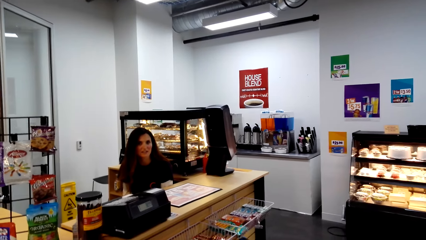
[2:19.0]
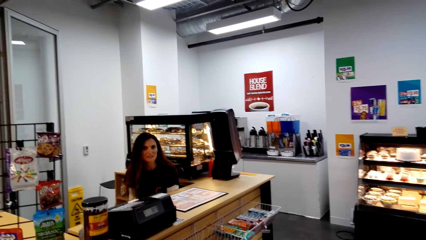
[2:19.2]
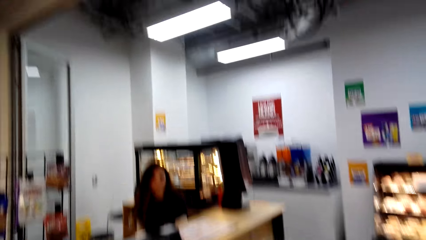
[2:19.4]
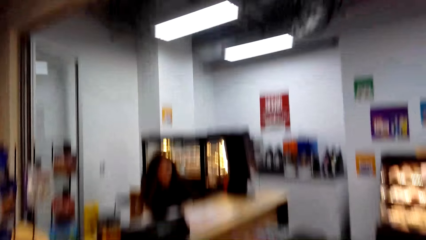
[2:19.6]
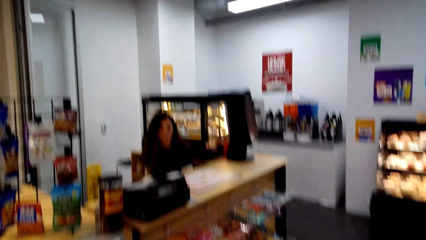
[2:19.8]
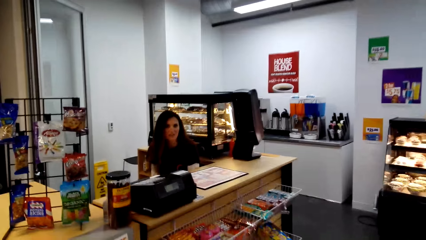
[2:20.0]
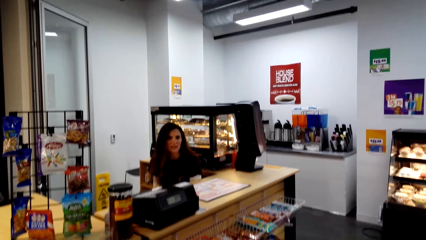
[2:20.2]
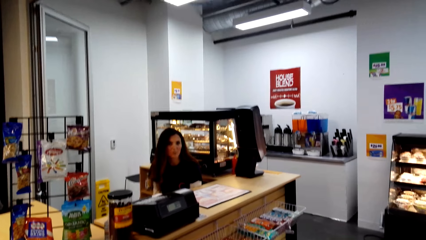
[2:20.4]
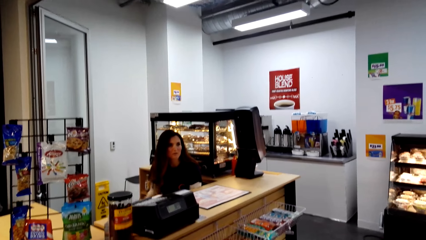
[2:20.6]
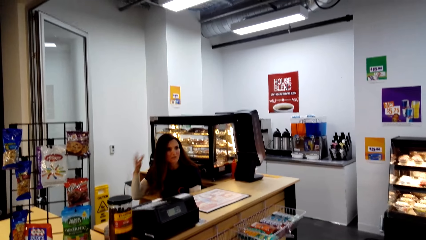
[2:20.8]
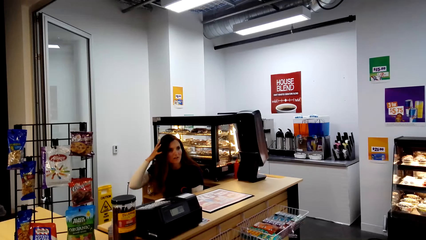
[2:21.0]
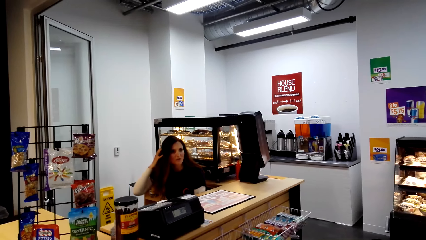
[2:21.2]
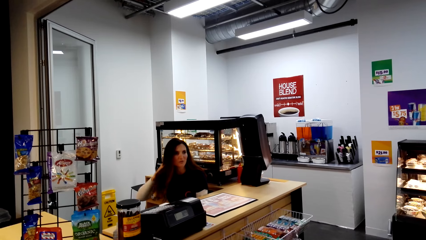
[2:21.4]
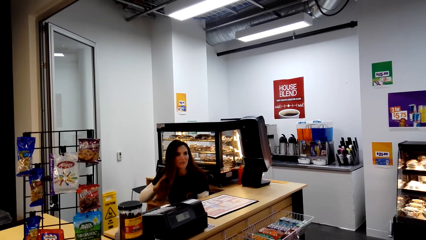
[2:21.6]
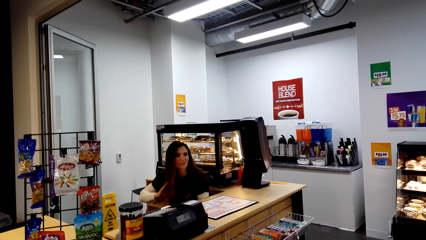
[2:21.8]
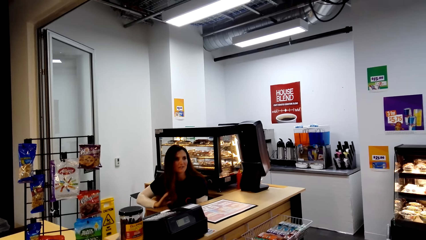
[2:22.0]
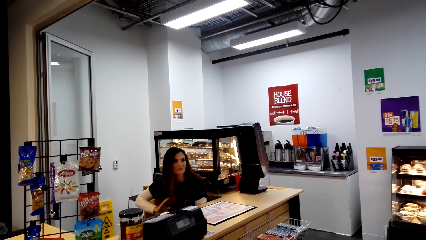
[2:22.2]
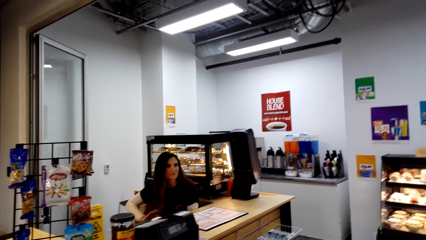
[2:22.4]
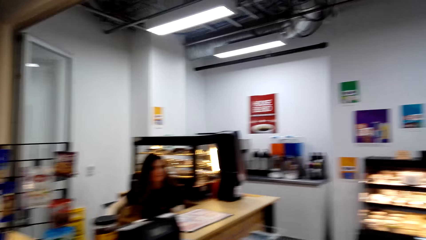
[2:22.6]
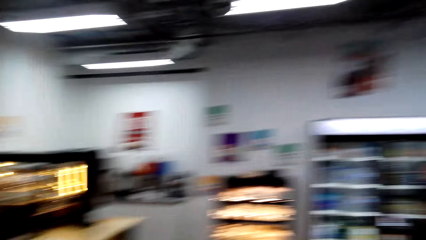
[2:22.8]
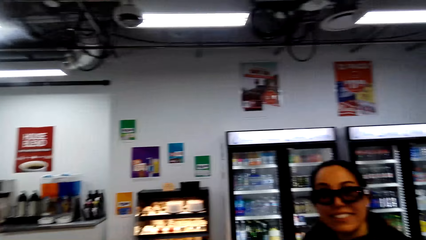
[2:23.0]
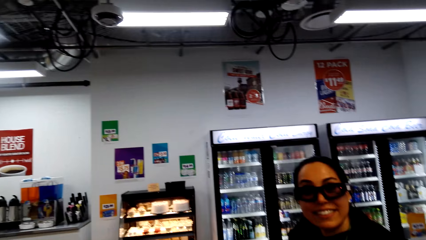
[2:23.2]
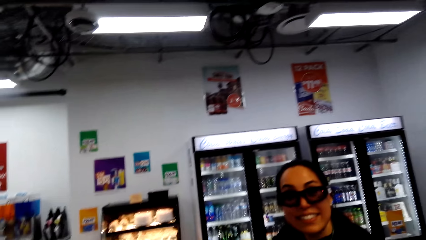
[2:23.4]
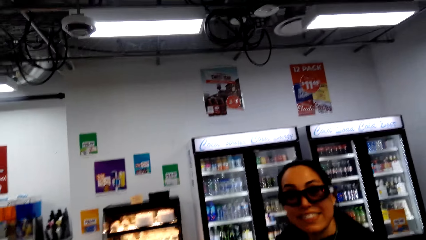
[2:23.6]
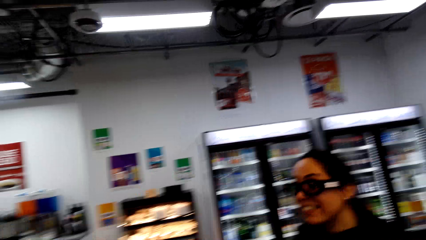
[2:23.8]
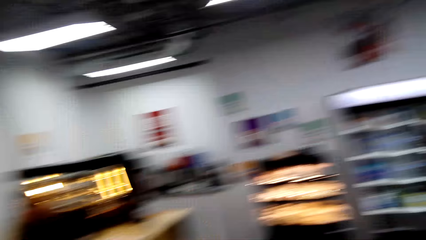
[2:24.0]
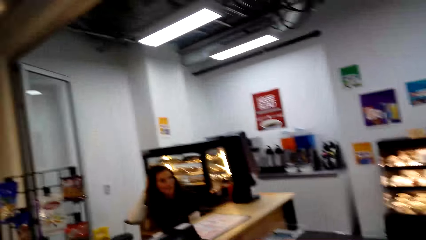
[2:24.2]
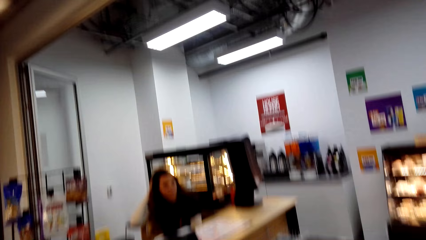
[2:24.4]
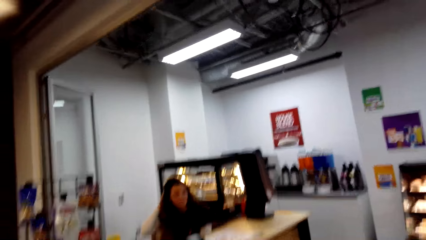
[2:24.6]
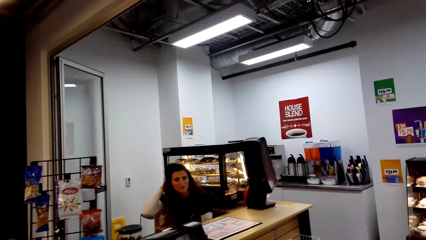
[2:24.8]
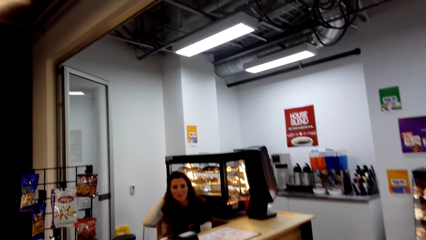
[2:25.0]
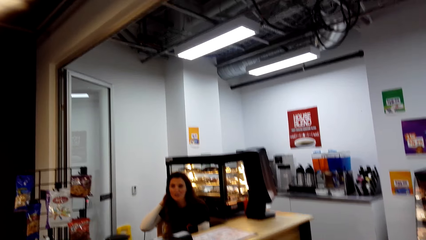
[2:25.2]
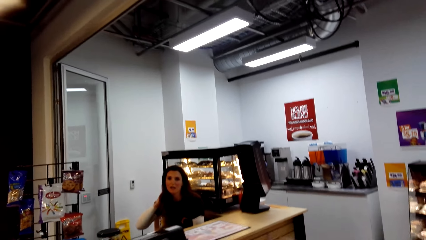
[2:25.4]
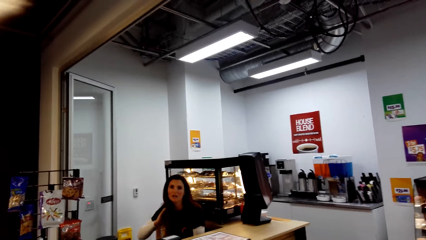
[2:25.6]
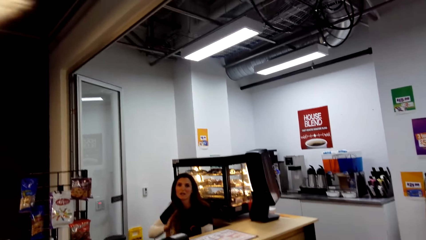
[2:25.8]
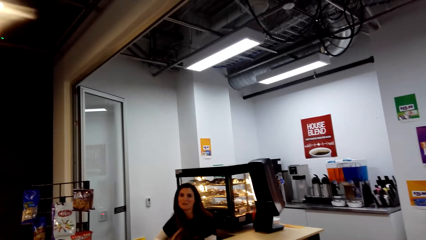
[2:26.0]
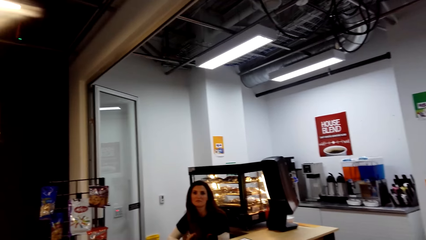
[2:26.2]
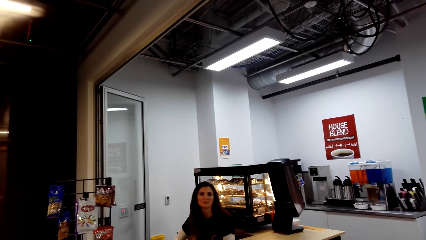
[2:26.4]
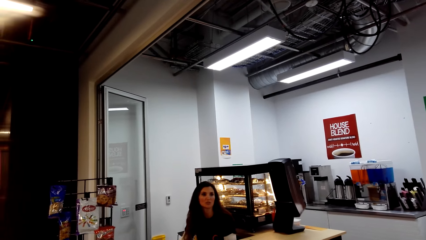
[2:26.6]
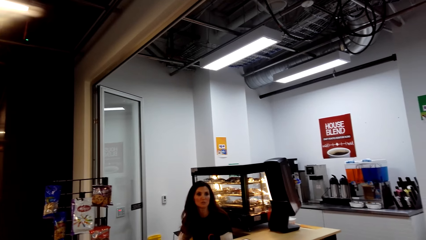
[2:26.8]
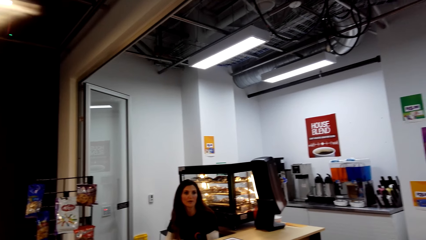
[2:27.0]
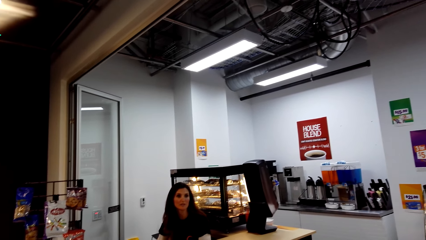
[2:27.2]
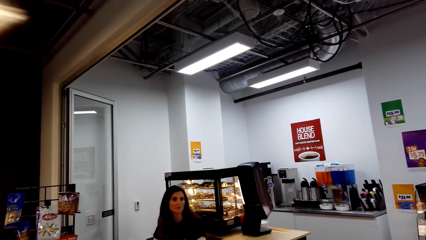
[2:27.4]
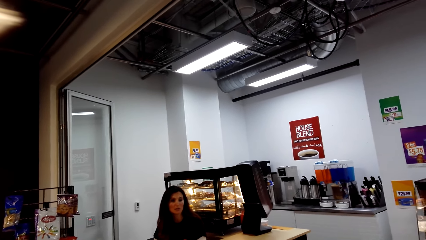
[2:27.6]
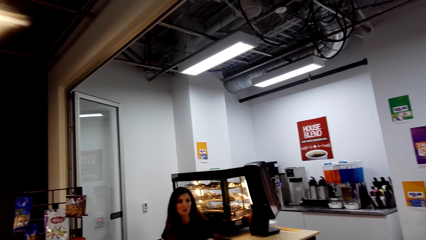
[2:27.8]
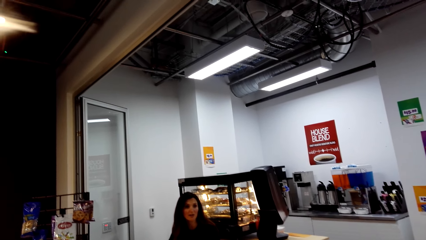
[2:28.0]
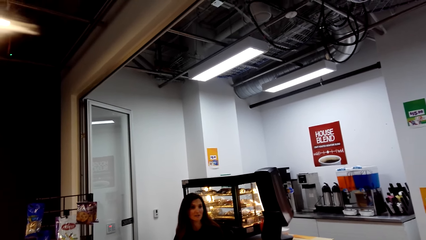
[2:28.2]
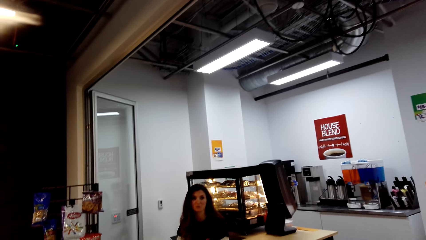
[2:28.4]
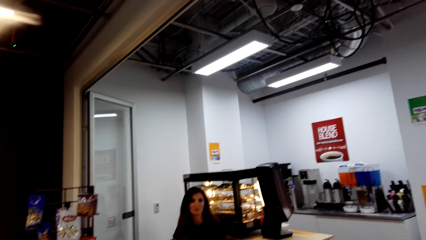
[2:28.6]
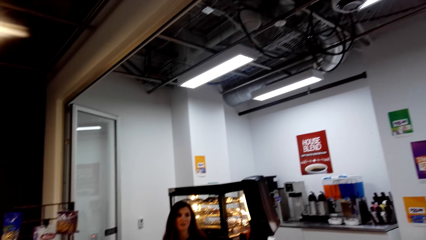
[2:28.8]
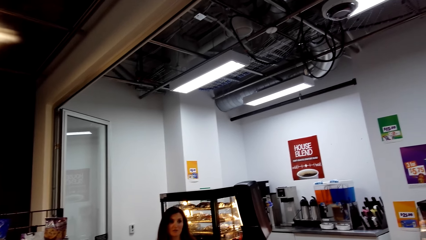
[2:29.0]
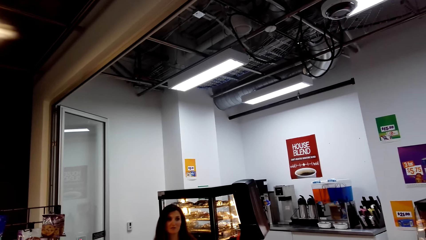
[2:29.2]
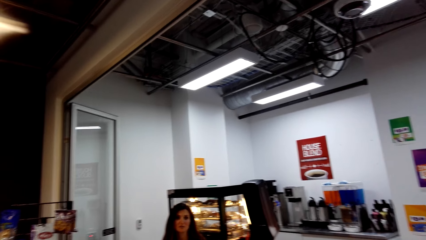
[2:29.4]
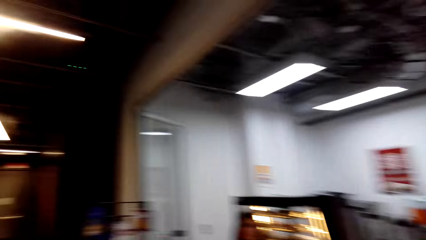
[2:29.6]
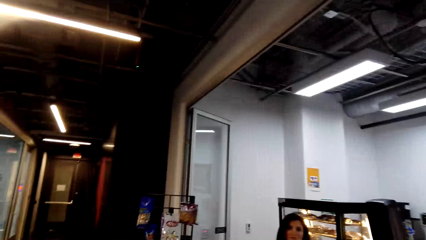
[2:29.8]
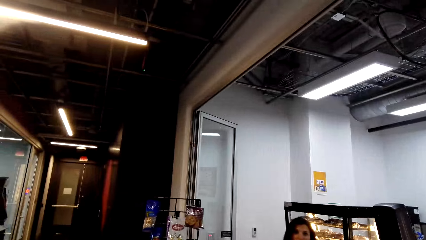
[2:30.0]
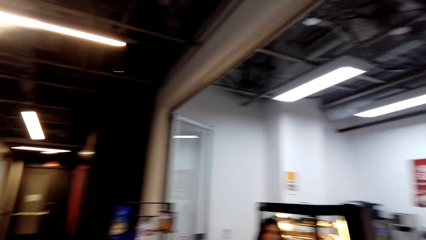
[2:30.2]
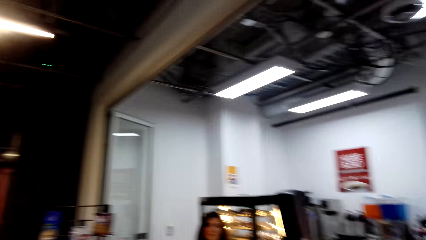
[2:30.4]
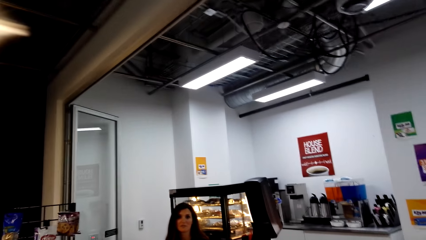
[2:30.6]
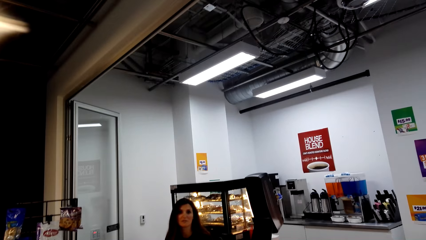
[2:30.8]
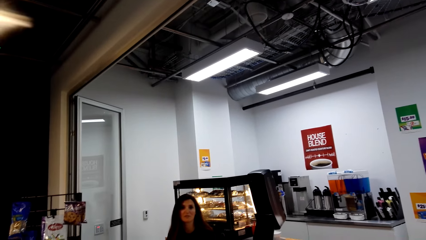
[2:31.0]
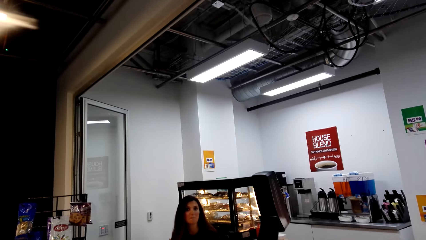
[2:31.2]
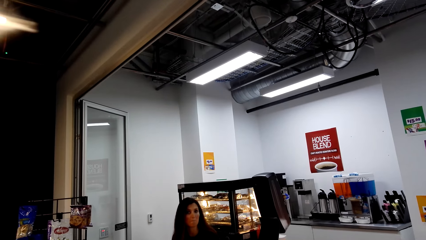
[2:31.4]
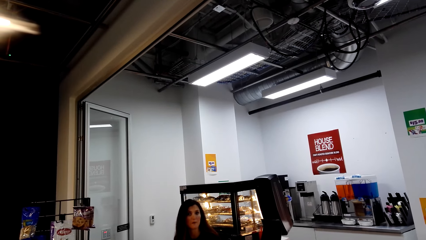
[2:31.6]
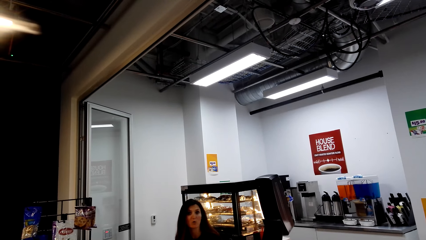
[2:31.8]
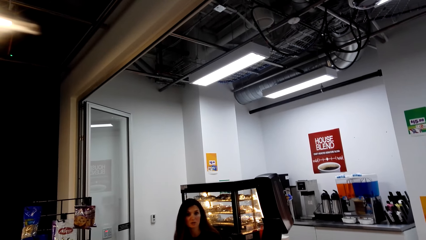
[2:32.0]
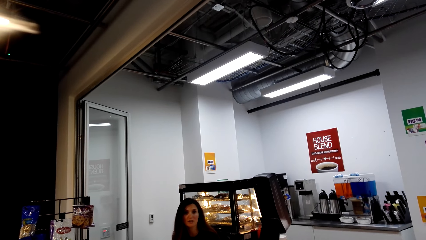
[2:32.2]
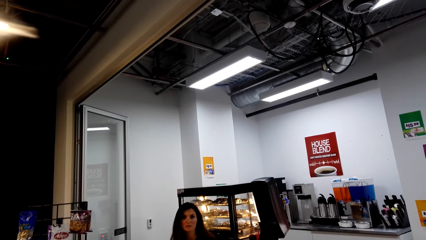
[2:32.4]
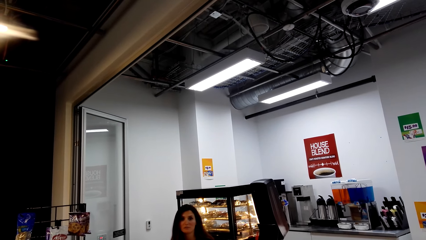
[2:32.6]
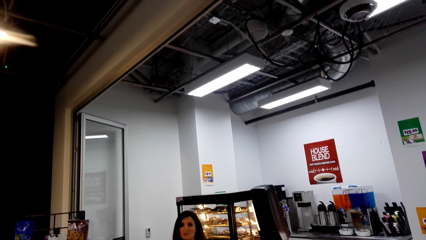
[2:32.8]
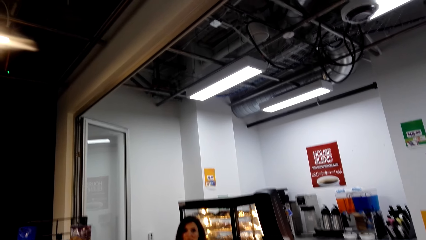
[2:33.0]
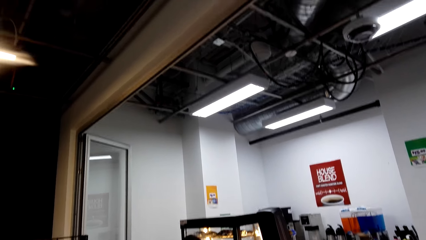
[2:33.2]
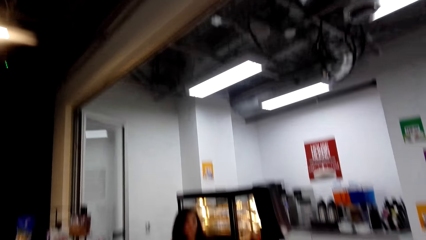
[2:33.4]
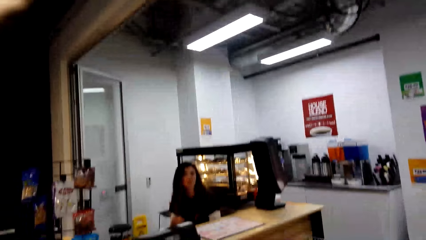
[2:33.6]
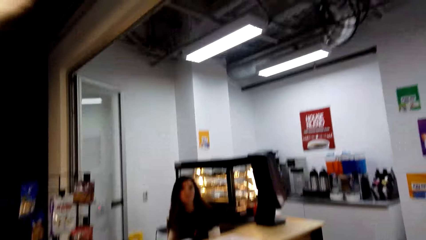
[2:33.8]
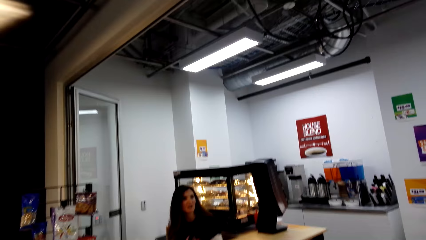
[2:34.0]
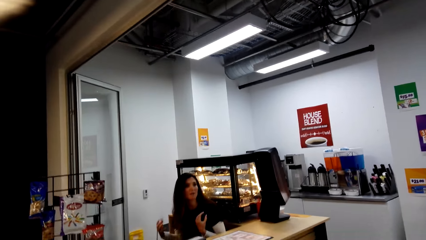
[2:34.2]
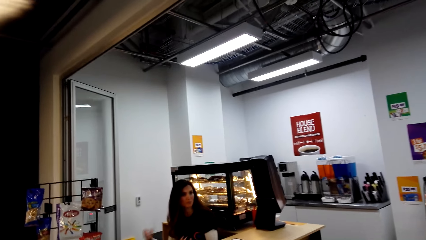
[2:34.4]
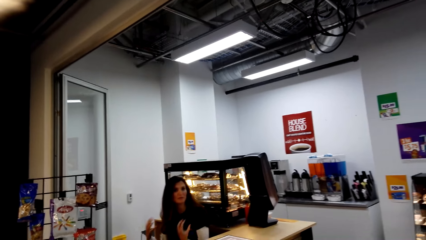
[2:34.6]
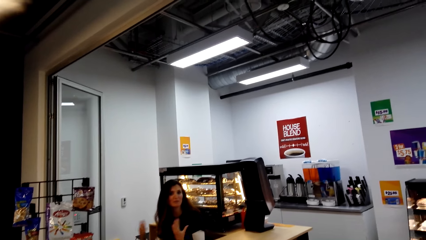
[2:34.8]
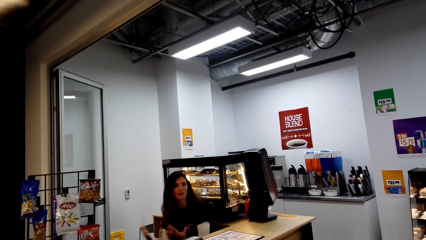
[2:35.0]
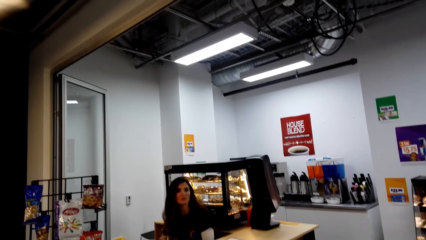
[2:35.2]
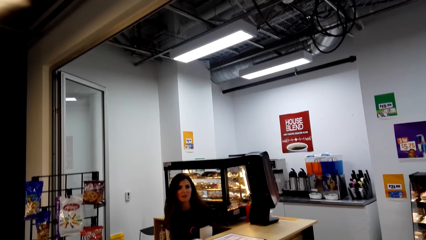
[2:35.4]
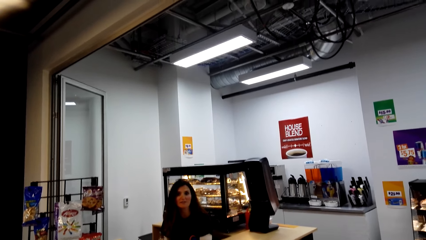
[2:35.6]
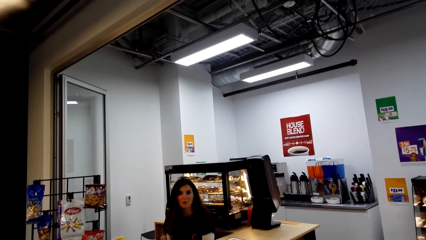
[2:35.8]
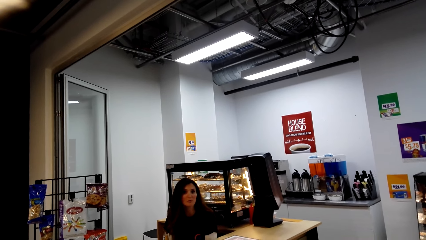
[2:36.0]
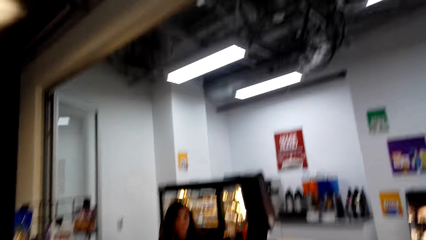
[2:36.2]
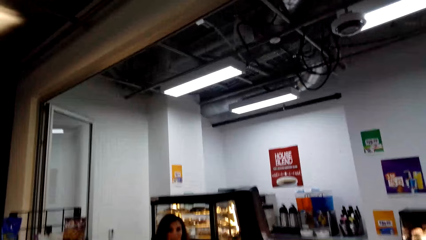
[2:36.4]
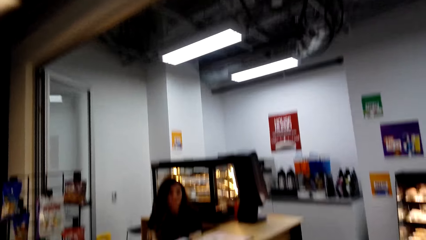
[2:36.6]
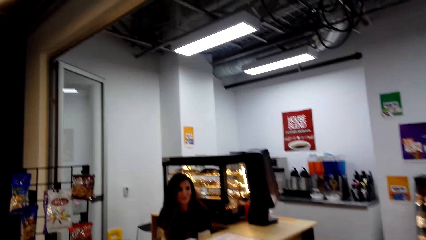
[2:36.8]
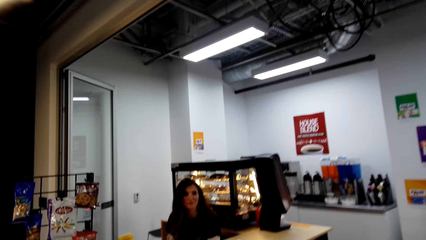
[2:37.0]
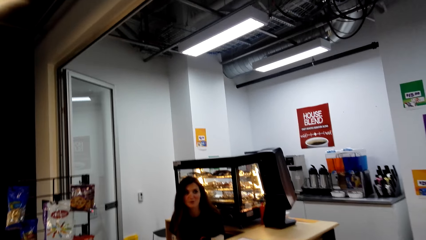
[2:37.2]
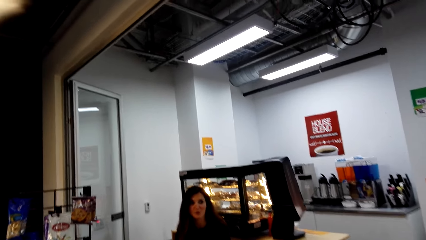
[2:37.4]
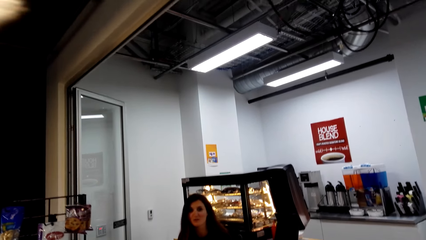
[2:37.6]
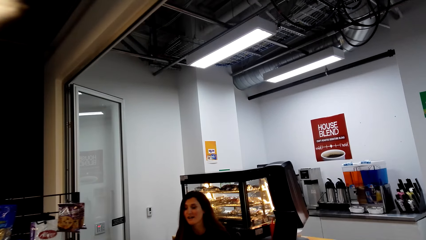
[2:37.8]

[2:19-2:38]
The camera wearer converses with a woman and another woman. They talk to a person.
